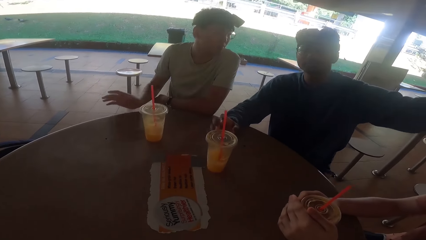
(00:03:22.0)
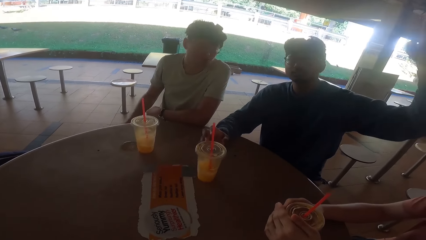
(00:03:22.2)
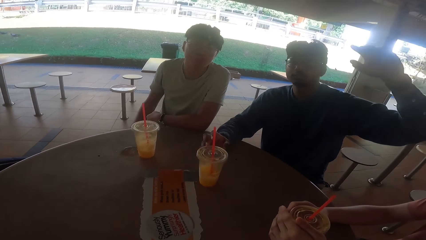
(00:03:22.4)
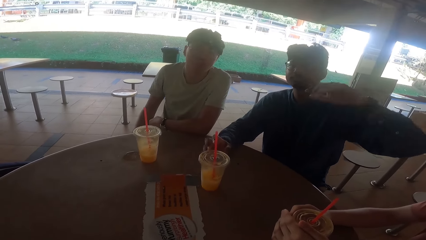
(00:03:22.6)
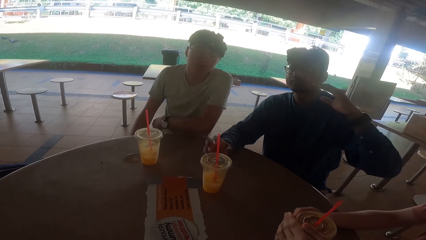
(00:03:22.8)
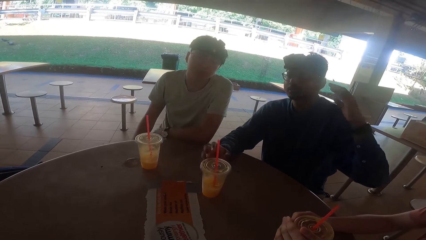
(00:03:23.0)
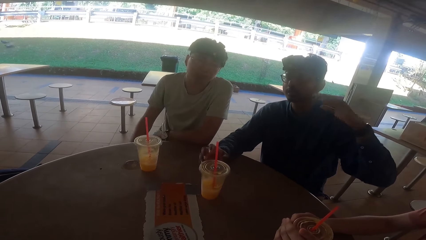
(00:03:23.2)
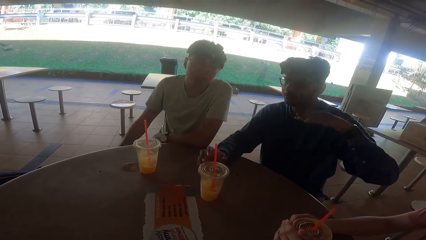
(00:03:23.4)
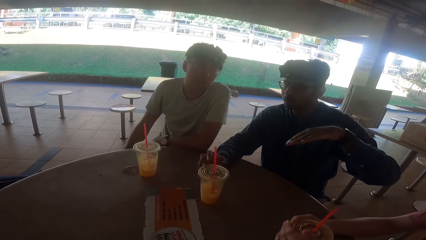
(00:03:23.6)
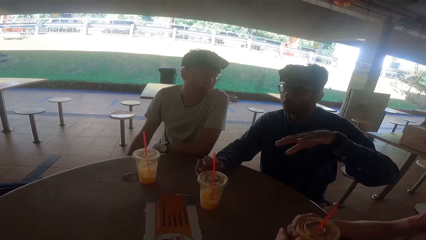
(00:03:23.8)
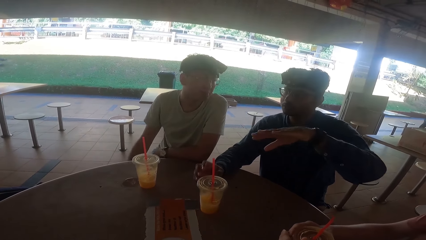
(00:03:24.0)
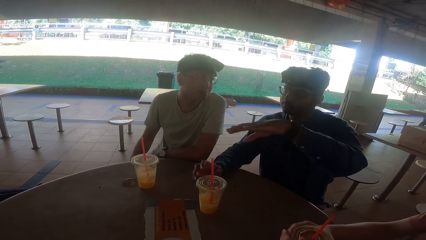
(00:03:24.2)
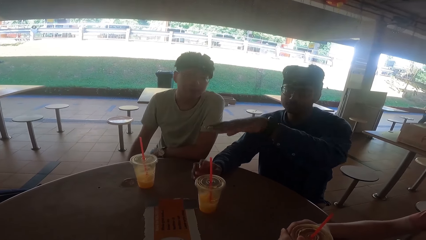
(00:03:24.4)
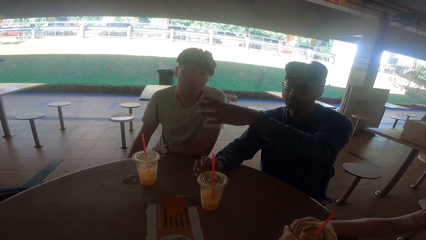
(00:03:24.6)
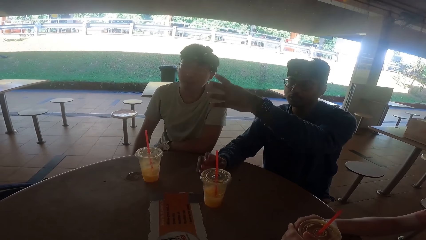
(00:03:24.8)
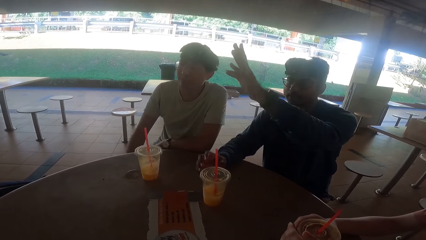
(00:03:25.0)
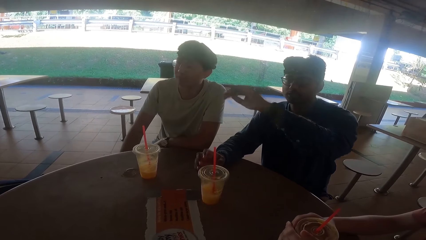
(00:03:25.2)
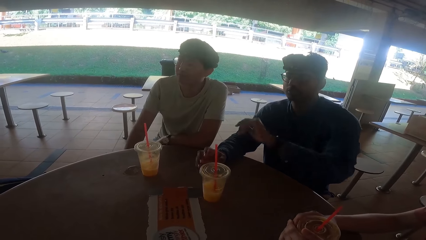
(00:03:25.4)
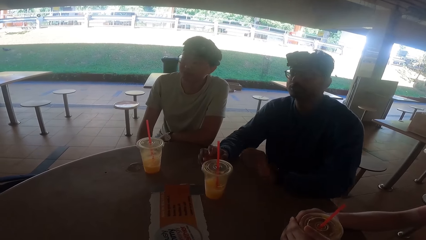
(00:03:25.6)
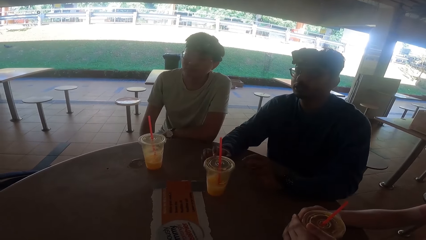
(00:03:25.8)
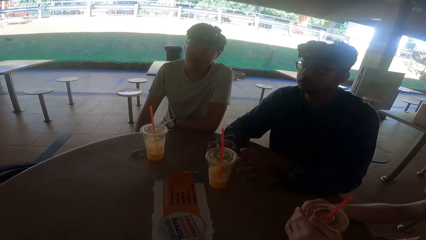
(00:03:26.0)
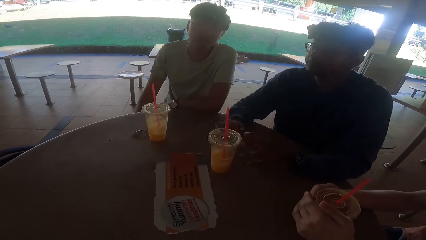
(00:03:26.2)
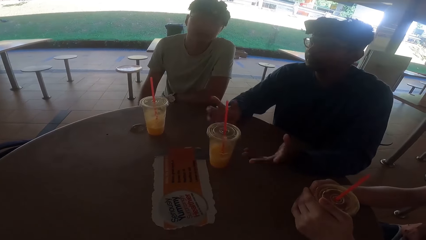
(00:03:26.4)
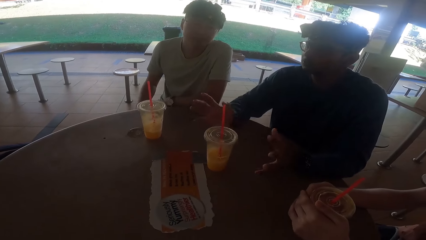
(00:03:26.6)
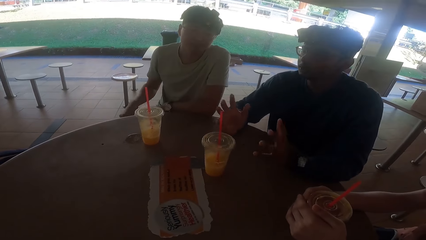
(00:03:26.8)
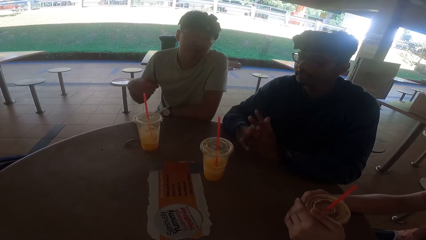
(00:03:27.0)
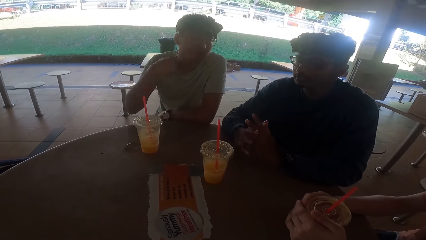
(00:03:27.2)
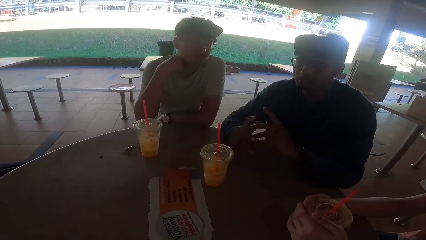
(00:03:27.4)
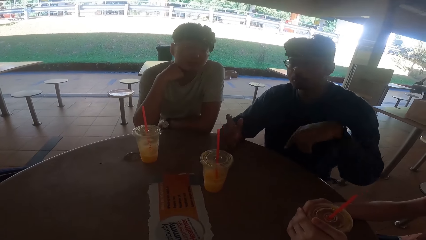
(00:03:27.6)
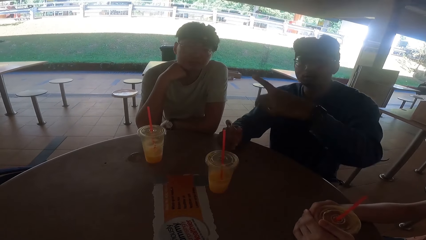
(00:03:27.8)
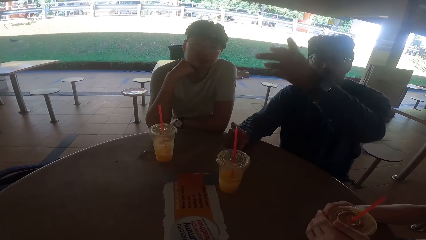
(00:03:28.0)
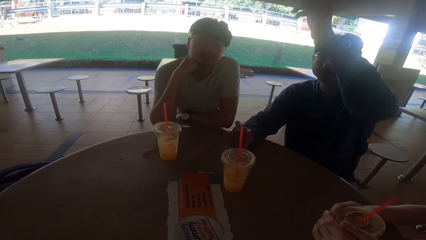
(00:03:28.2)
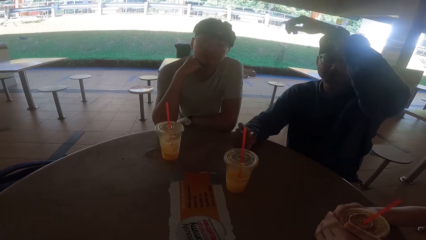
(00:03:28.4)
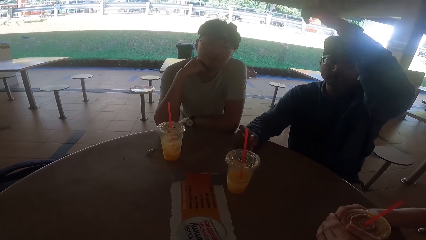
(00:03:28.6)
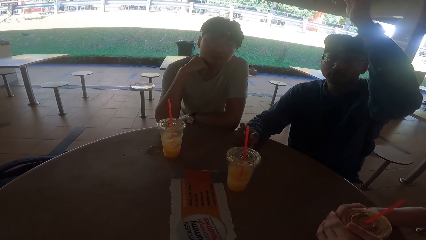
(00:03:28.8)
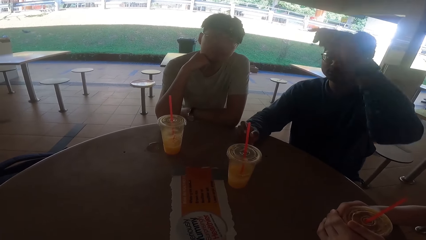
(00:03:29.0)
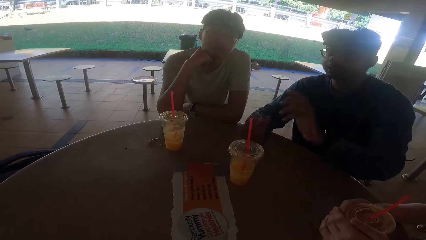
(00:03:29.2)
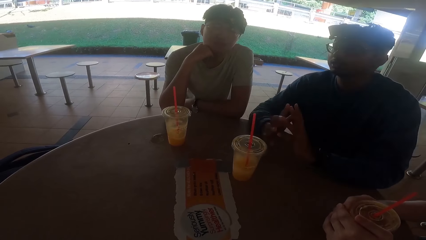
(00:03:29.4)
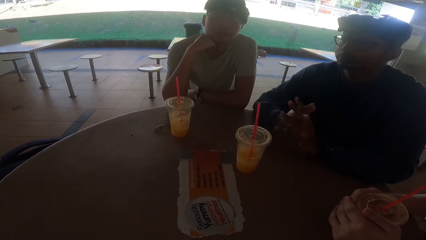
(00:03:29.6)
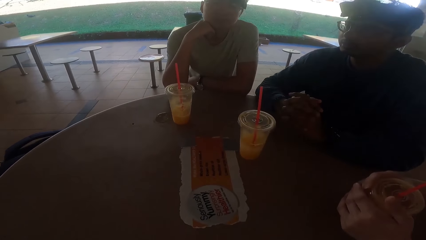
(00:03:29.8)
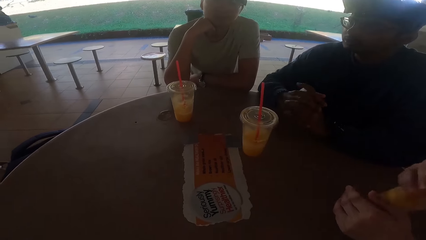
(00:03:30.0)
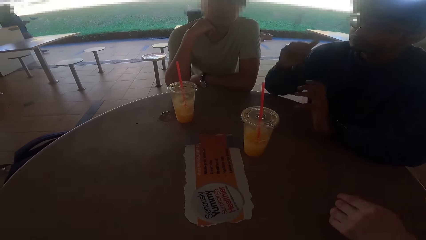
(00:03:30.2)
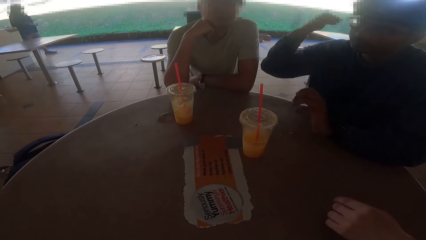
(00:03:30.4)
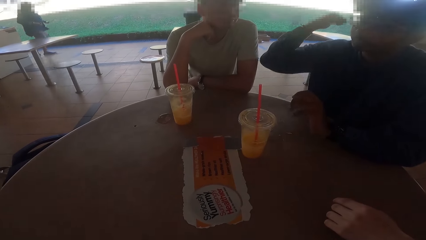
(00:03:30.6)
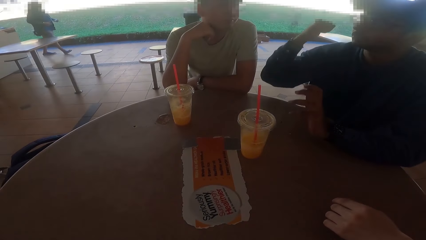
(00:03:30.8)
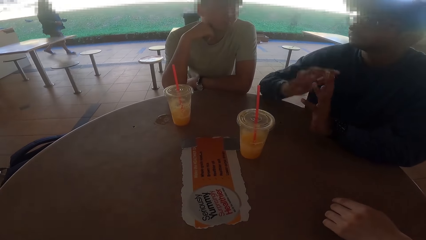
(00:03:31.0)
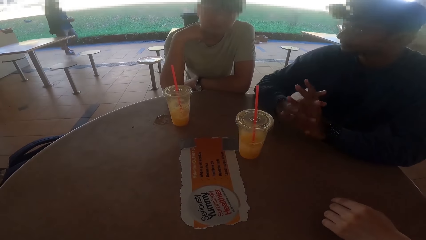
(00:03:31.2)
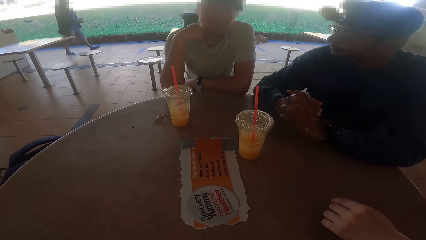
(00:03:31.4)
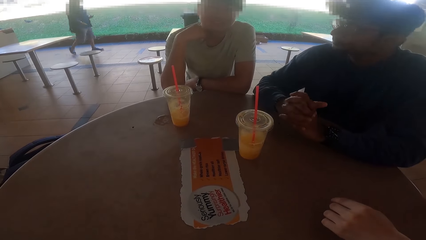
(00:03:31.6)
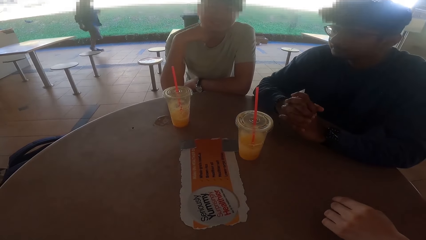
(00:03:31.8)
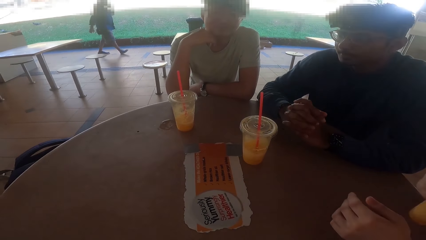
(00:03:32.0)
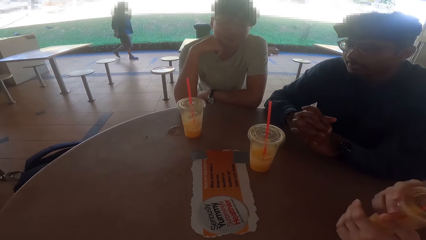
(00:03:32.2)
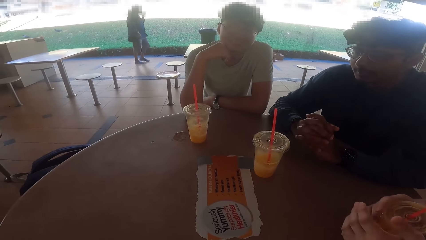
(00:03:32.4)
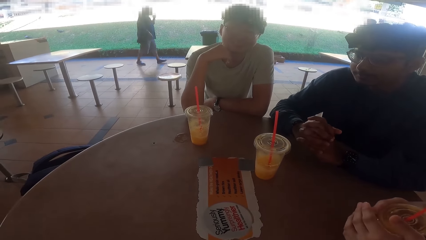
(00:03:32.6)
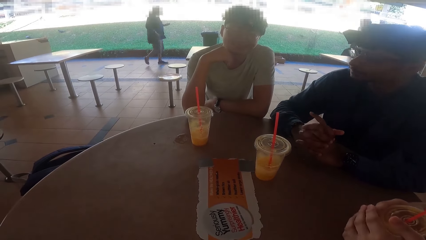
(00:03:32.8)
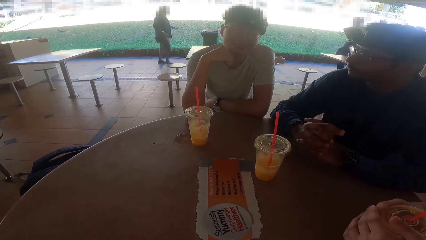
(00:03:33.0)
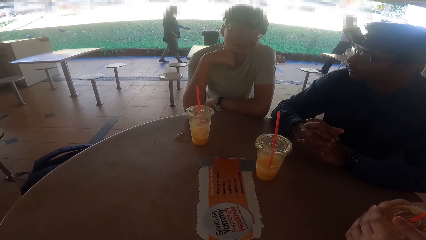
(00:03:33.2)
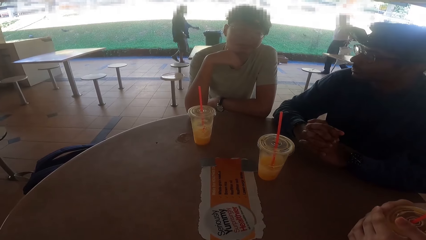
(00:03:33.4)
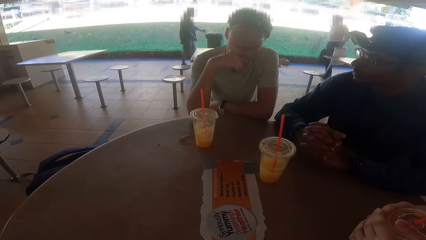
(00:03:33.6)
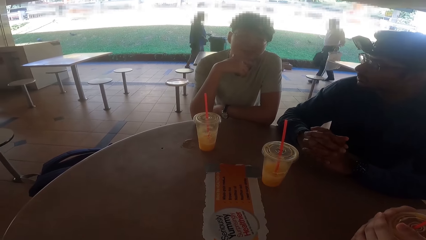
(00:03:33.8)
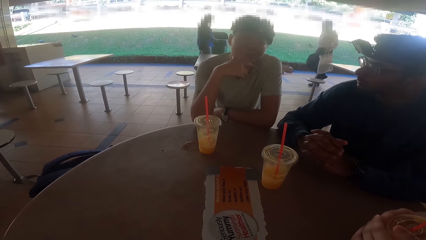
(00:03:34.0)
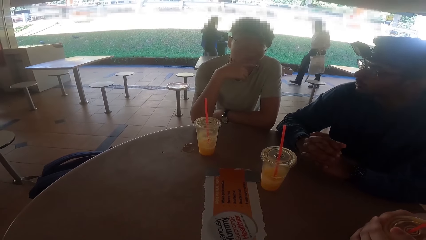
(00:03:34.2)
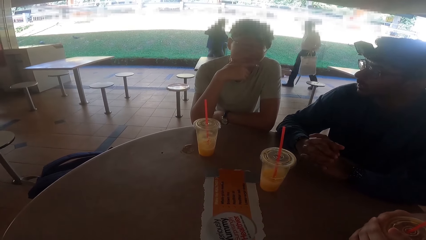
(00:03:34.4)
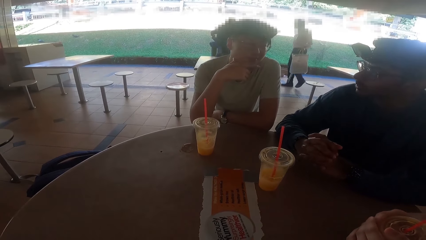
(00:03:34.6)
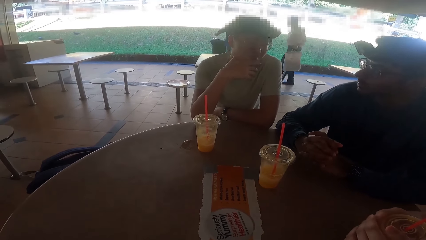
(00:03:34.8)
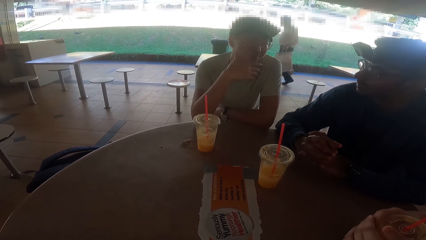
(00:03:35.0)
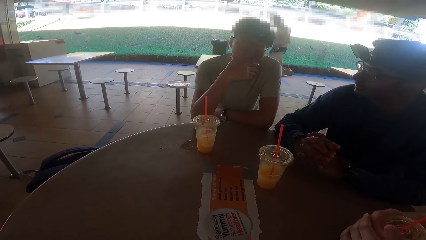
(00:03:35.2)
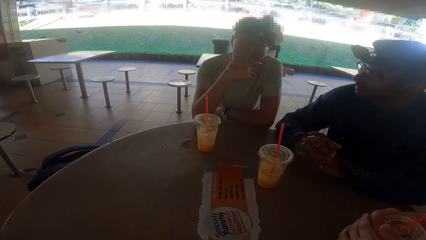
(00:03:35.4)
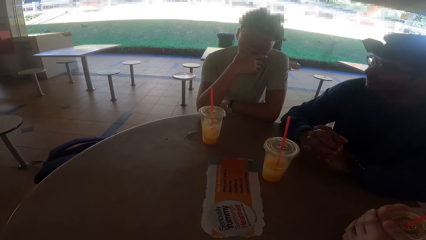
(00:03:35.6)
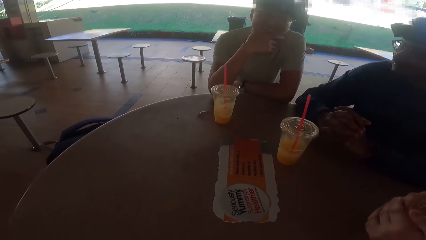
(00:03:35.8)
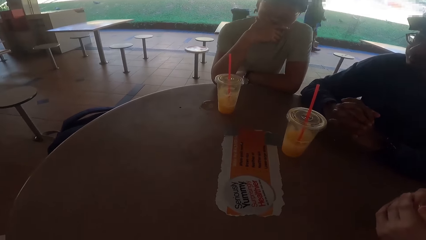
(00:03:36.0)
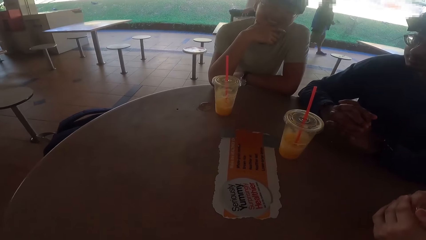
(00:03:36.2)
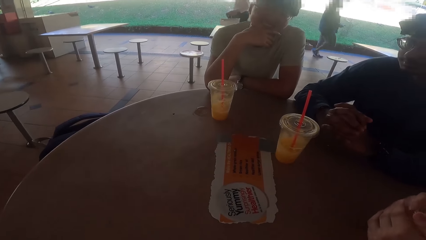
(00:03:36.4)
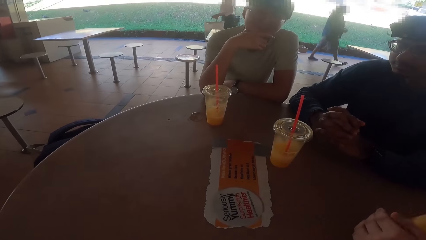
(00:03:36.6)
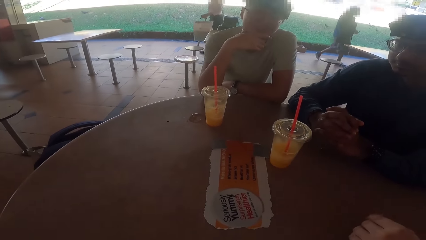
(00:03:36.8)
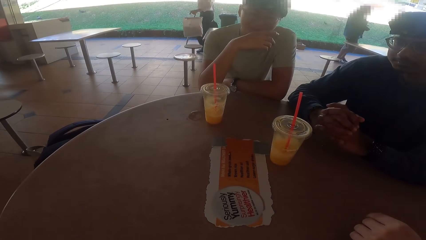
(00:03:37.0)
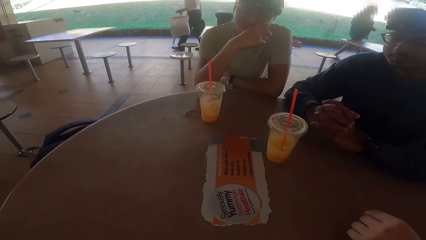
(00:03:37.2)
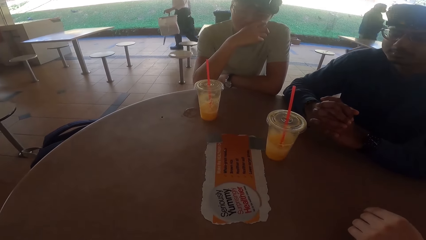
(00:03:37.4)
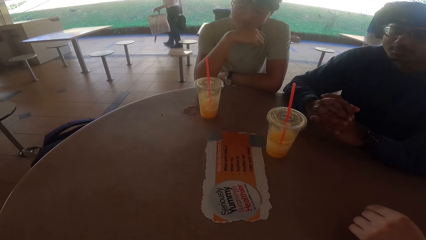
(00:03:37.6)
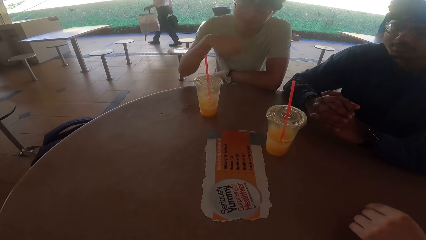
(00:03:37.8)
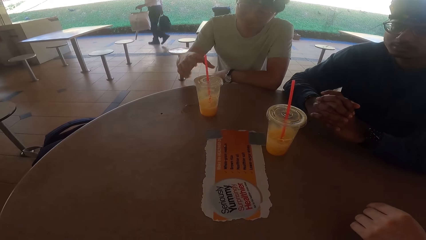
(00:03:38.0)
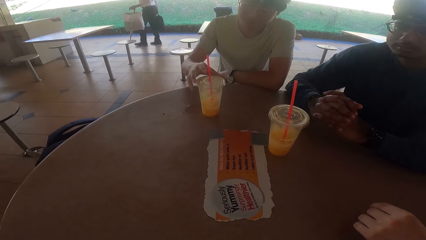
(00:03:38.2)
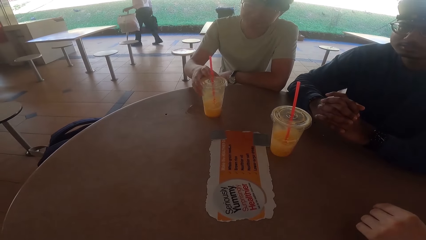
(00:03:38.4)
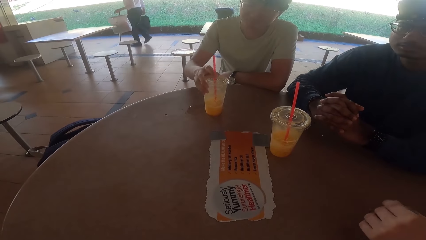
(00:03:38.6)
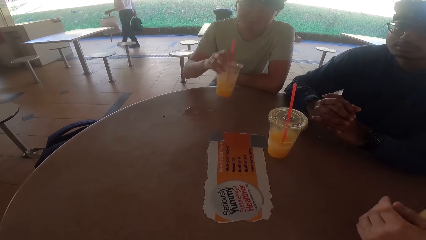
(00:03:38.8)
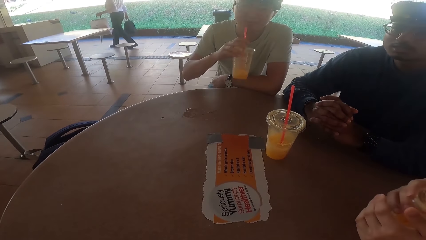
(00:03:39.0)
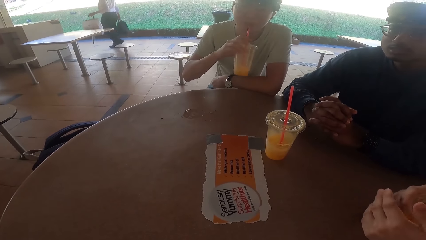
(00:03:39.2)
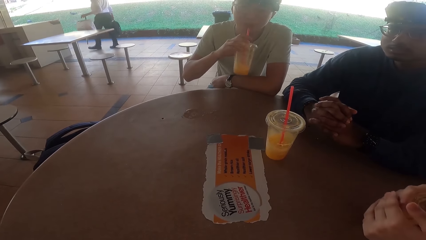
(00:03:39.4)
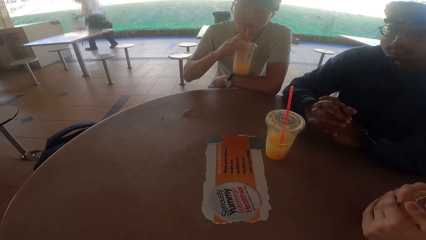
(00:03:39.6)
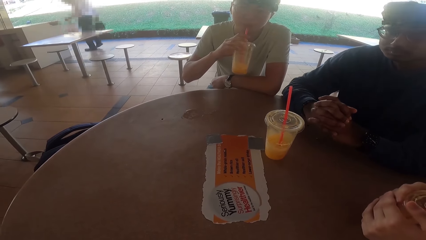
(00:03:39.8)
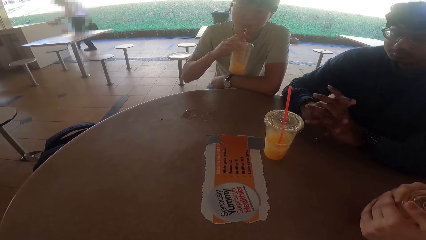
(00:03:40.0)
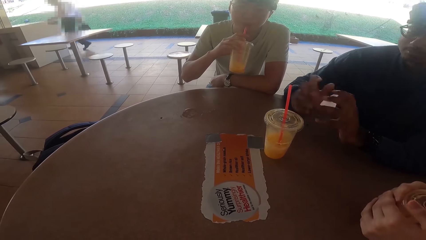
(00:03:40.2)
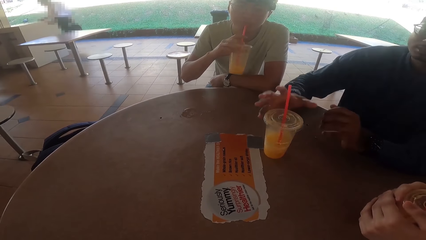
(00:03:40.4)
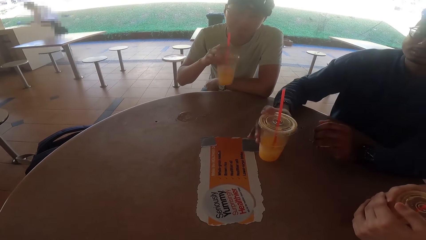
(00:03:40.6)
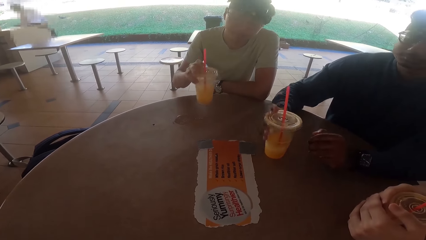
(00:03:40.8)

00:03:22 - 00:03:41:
A person talks to another person, a third person and the camera wearer. The first person picks up the juice from the table and drinks the juice.
